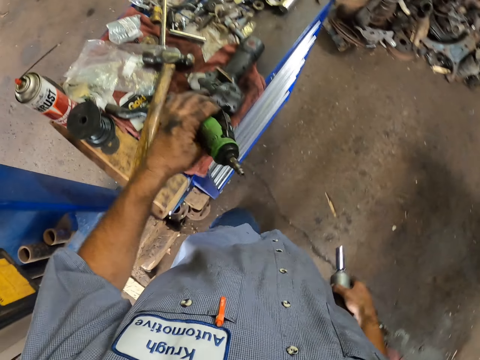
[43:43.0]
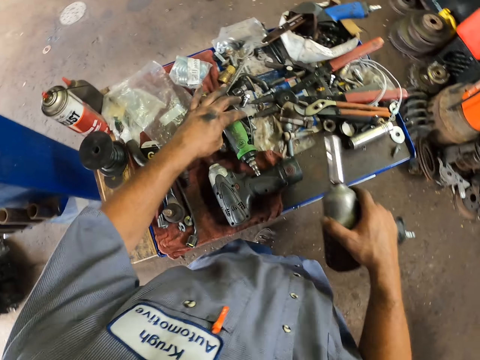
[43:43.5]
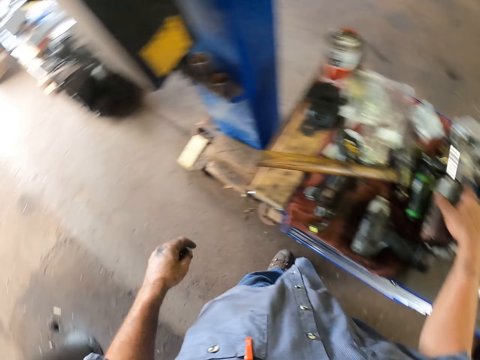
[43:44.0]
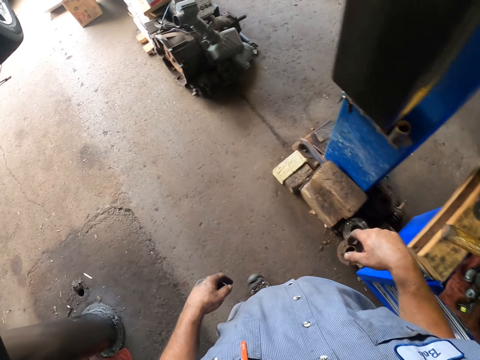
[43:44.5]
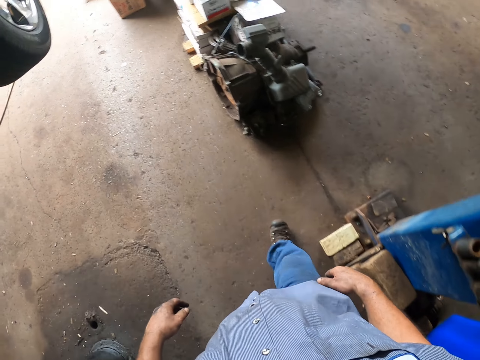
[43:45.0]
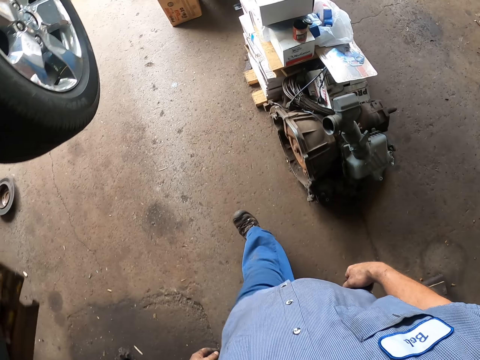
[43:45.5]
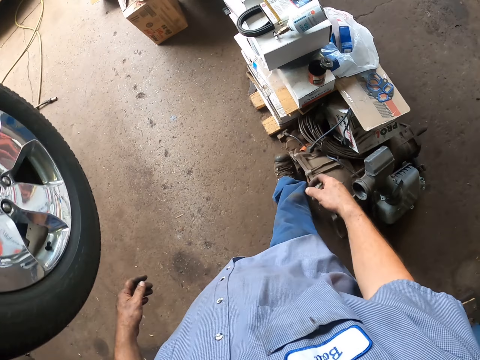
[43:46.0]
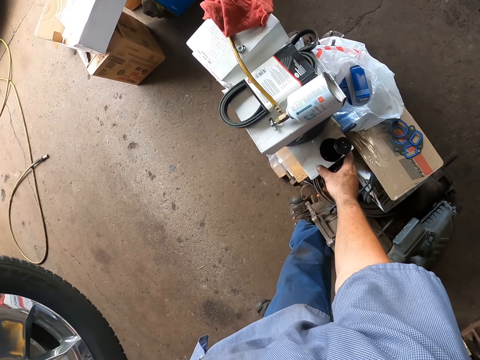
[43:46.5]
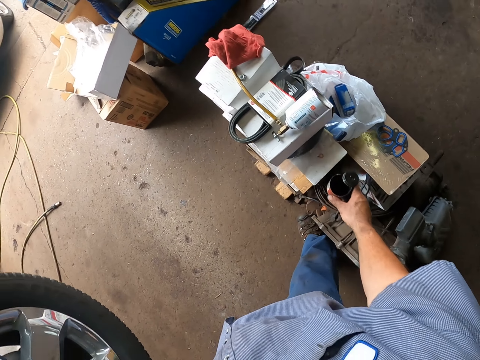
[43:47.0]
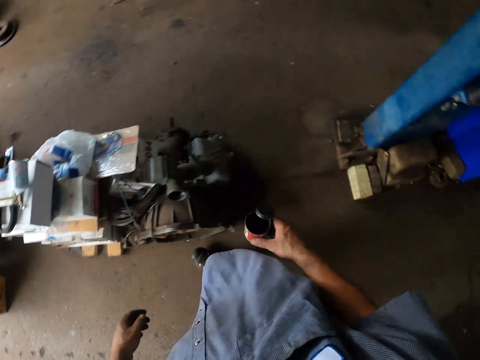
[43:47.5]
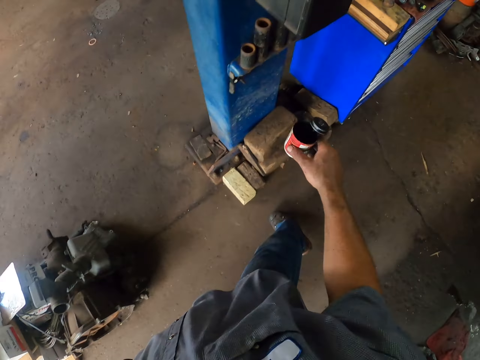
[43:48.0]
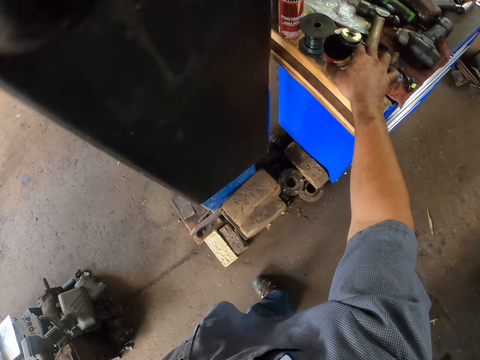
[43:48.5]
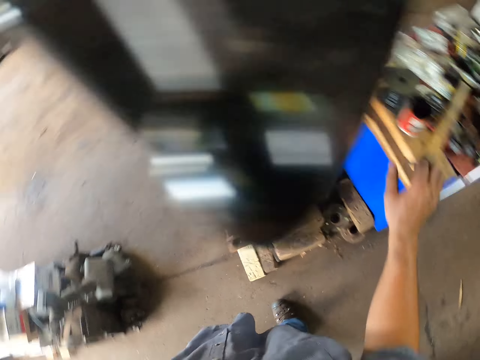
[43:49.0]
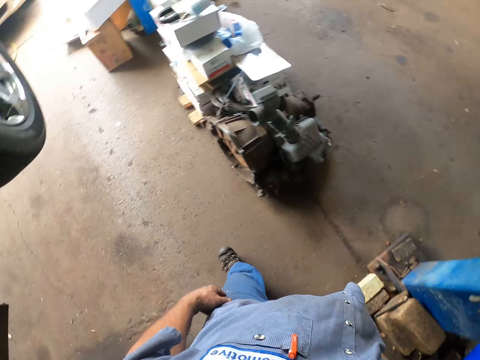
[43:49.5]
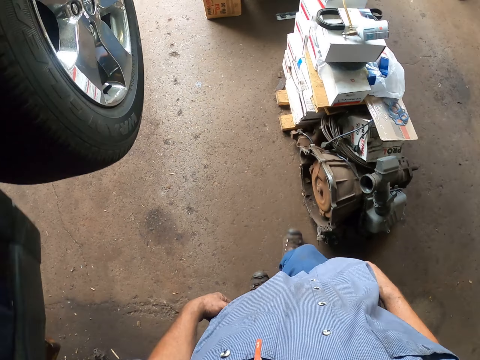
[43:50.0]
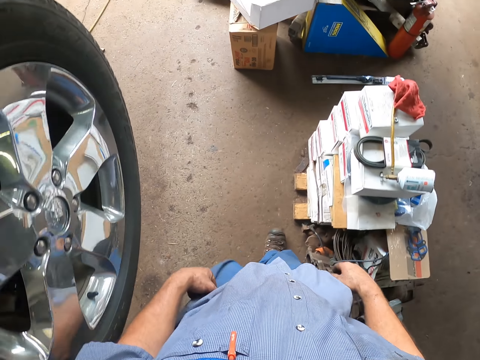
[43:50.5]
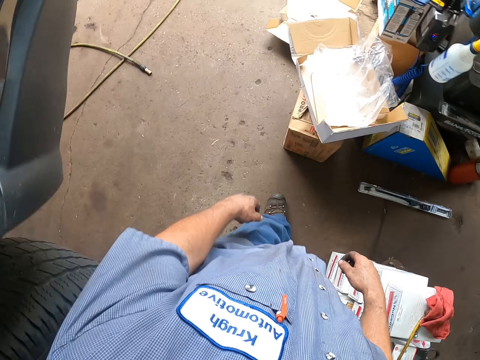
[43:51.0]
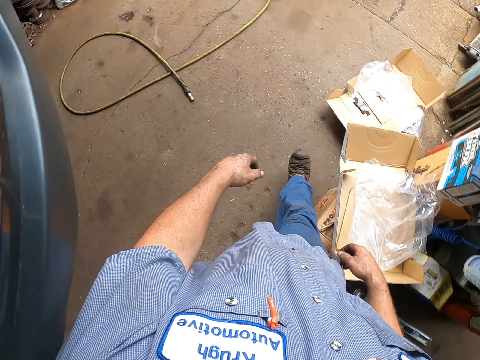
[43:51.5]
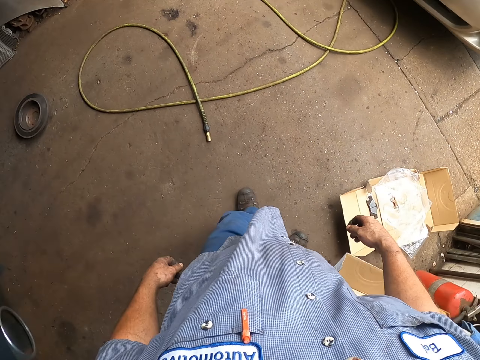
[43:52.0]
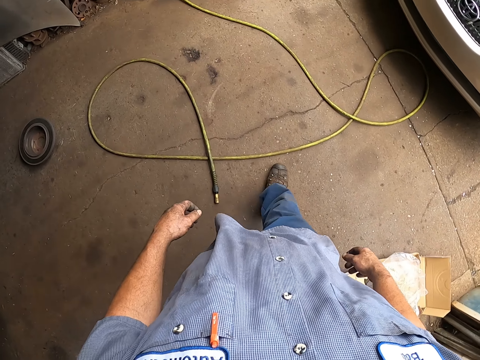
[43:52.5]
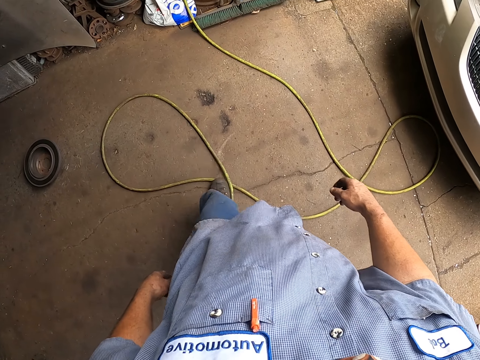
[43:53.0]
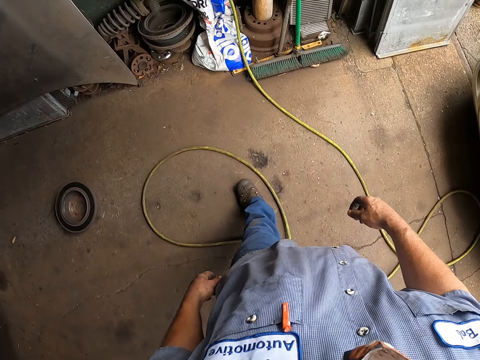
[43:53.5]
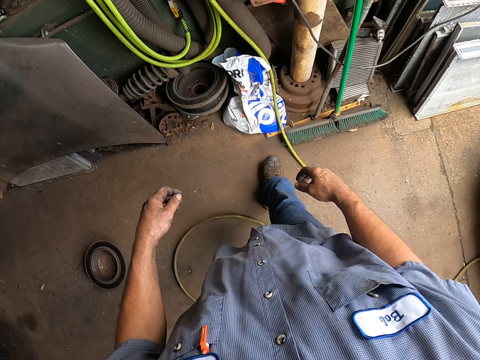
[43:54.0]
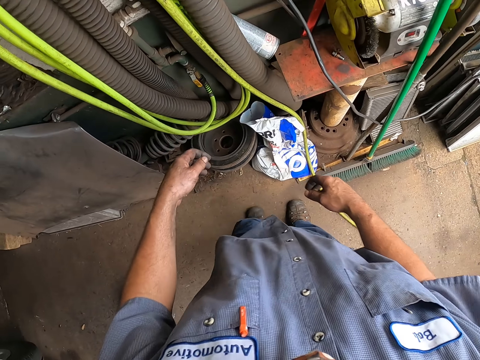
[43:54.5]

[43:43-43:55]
The camera wearer moves the power nut driver on the hand. They place the glue gun on the cabinet. They put the power nut driver down on the cabinet. They walk around the garage. They move to the tin of grease and take the tin of grease. They walk around the garage. They put aside the grease on the cabinet. They walk to the pipe.

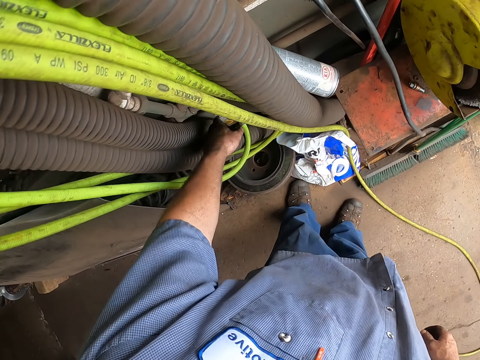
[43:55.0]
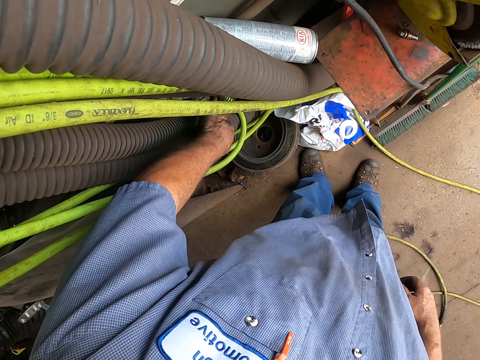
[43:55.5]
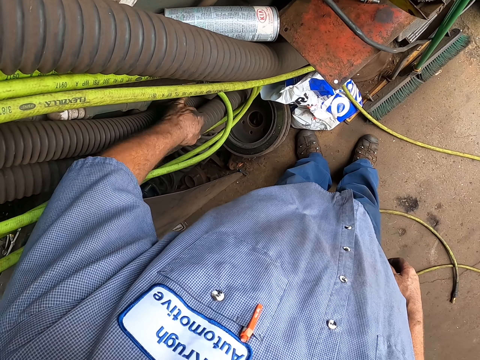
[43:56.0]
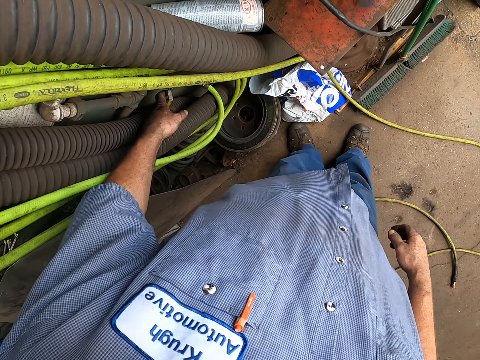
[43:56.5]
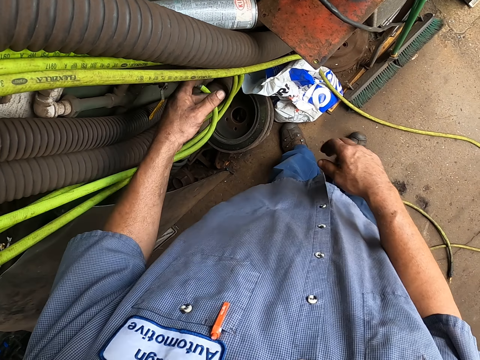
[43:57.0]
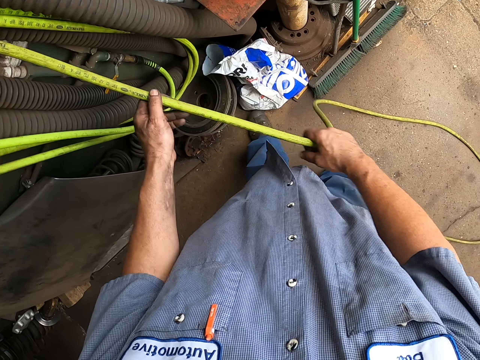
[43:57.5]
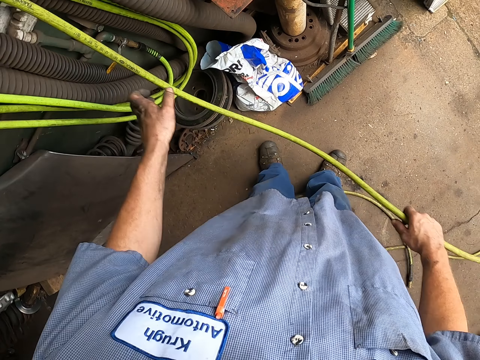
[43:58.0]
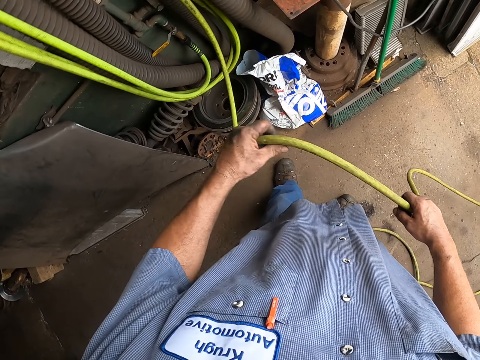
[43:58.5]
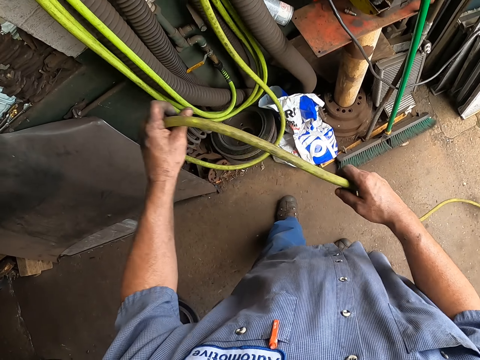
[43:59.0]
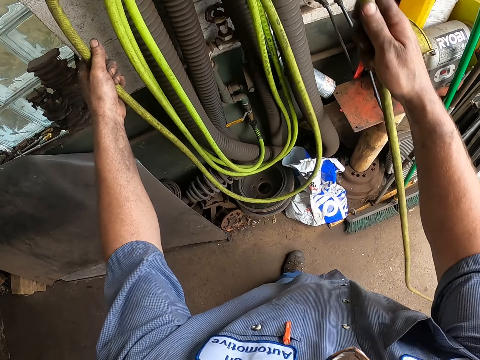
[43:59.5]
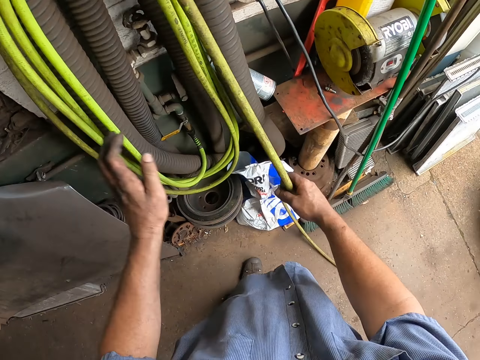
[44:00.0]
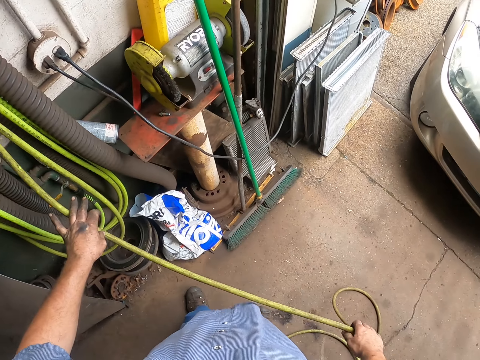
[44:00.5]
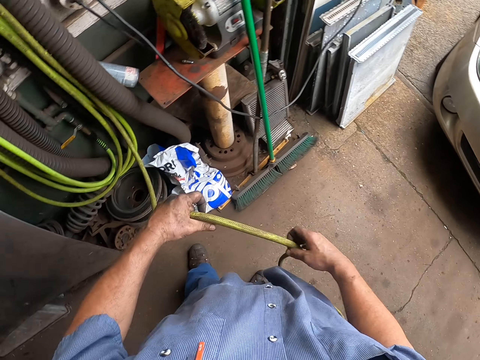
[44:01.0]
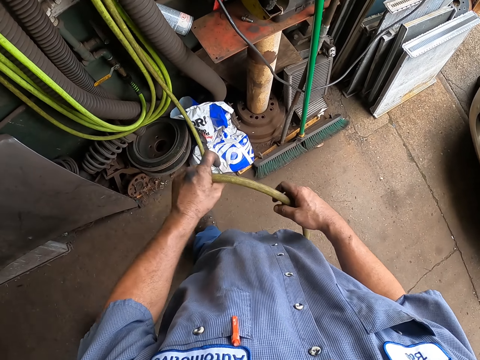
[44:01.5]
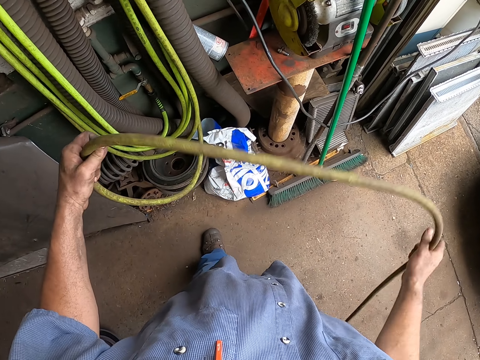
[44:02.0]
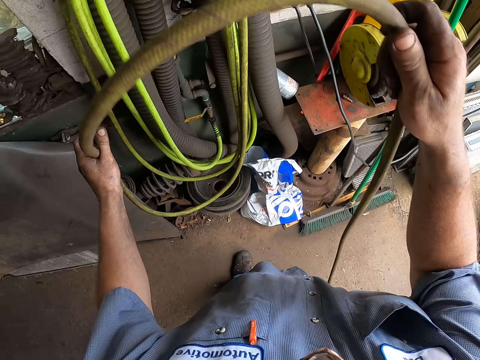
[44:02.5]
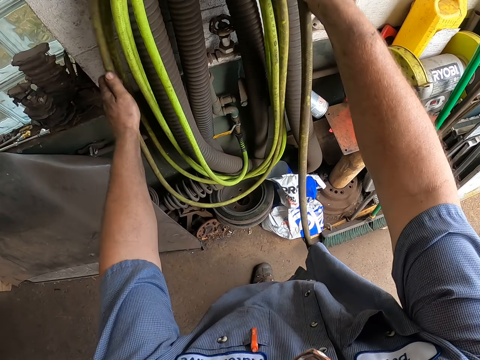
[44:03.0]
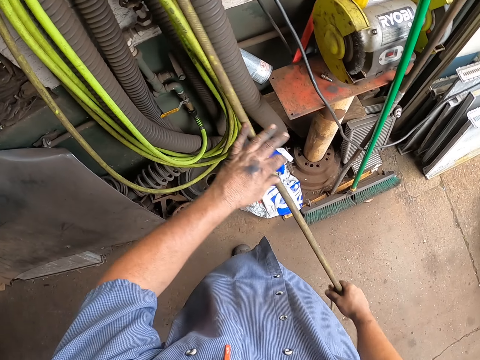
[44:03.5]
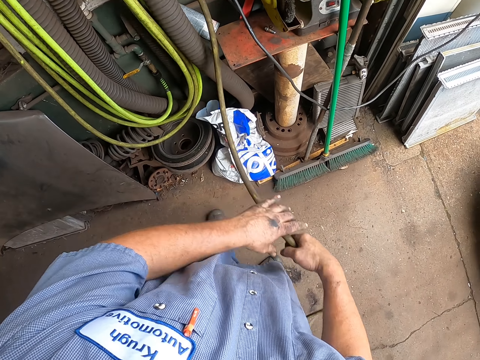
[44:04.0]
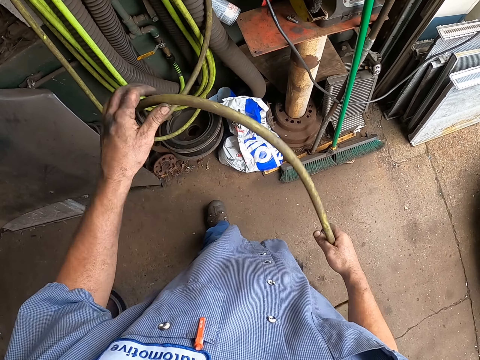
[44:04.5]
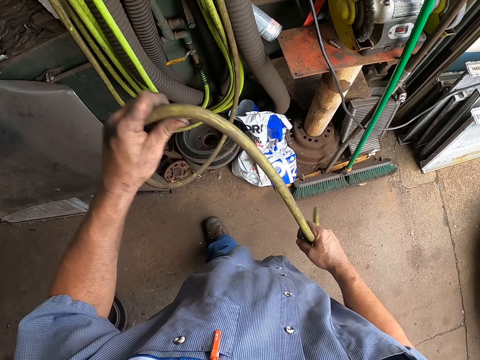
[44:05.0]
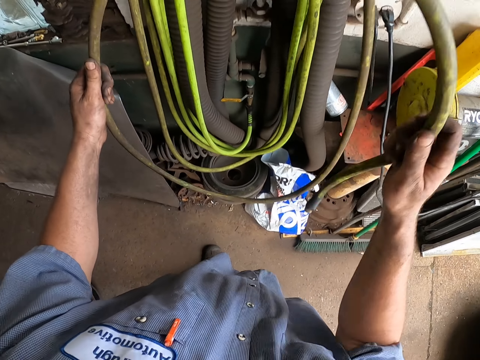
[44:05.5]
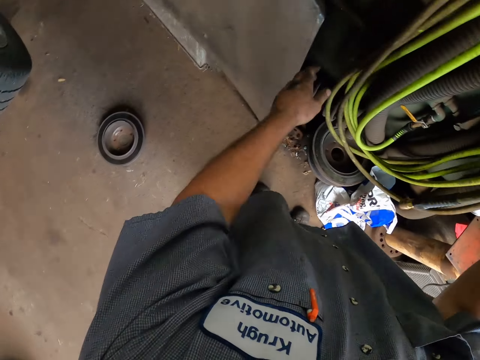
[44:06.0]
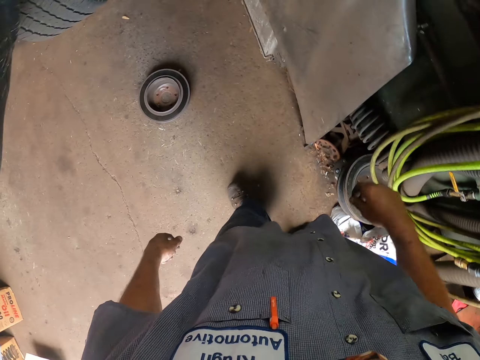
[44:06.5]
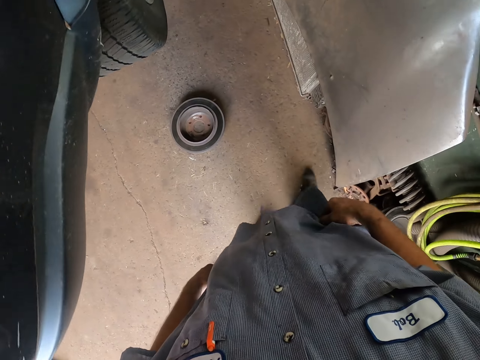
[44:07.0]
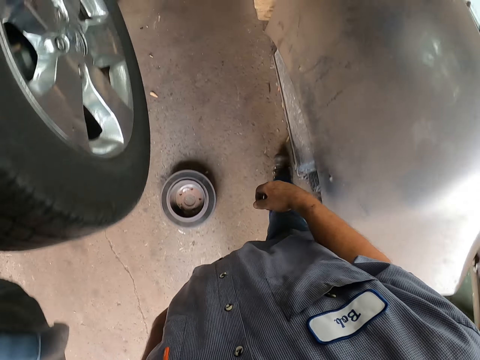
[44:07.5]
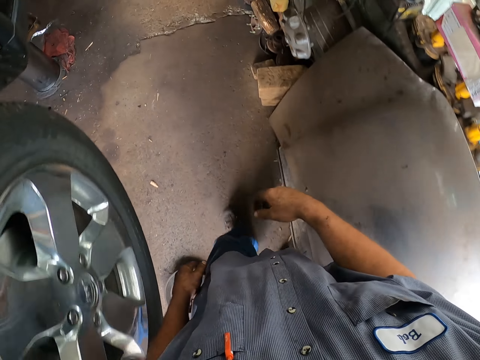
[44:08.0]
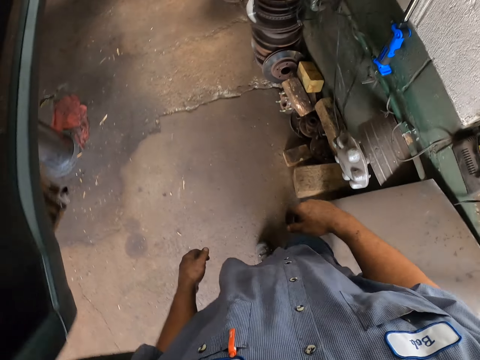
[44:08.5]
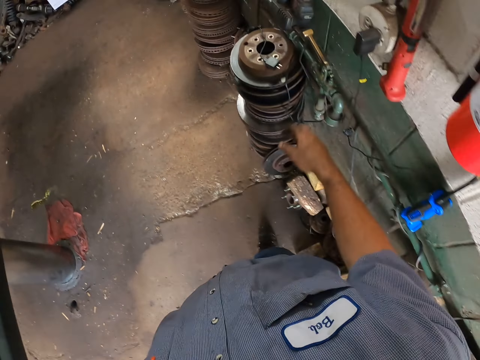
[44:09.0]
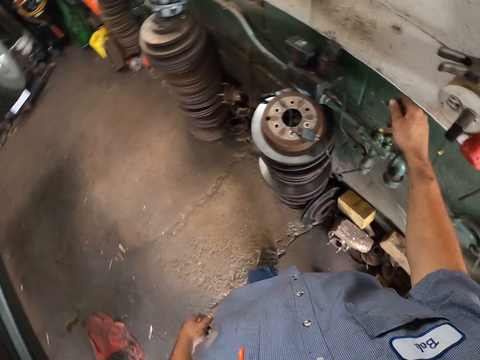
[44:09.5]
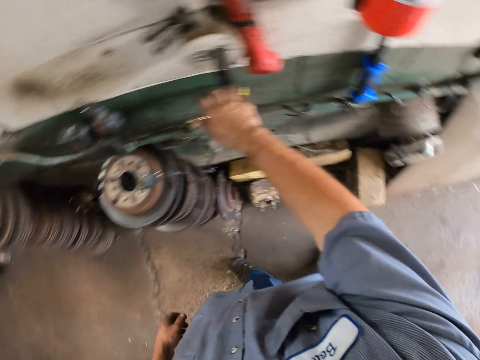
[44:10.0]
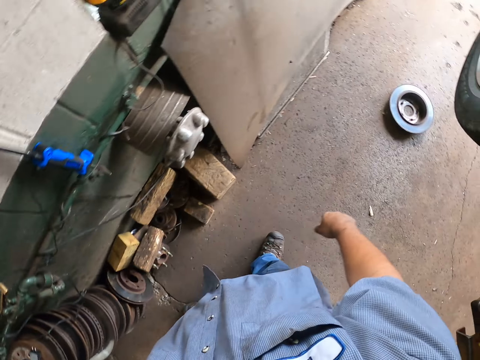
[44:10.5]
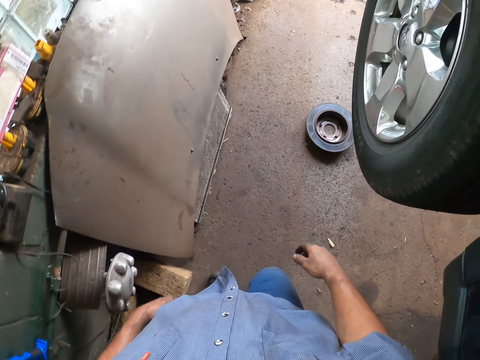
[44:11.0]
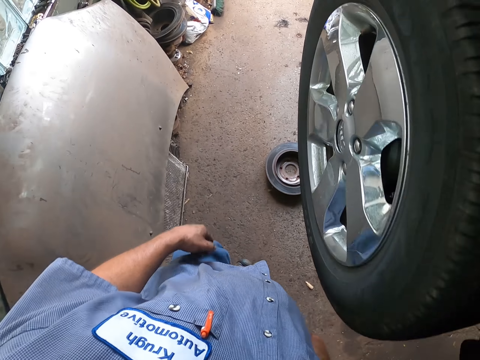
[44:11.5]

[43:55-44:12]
The camera wearer inspects a hose pipe. They take the pipe. They pull a wire cord. They move the pipe on the hand. They hang the wire cord. They put the pipe on the other. They pull the wire cord. They move the pipe on the hand. They hang the wire cord. They put the pipe on the other. They pull the wire cord. They move the pipe on the hand. They put the pipe on the other. They hang the wire cord. They walk to the cable. They touch the cable.
